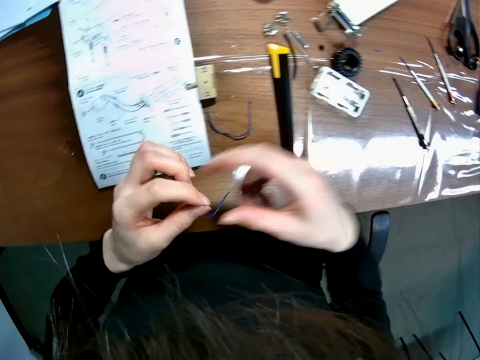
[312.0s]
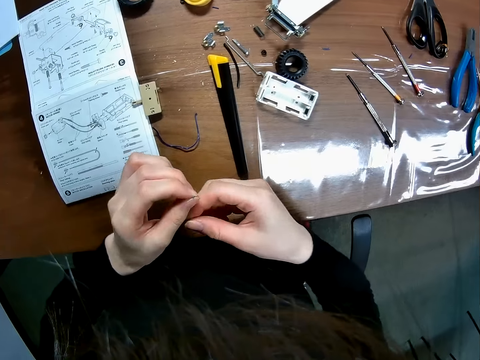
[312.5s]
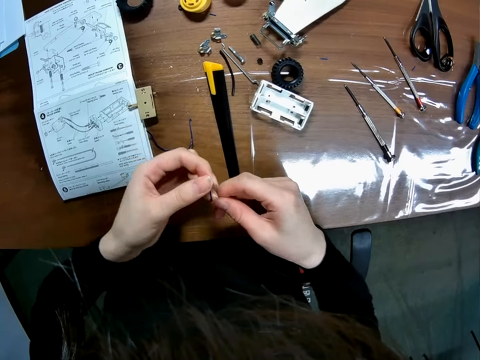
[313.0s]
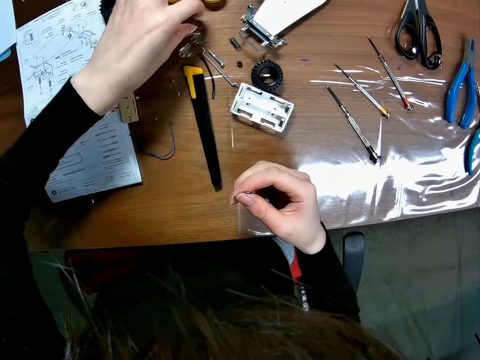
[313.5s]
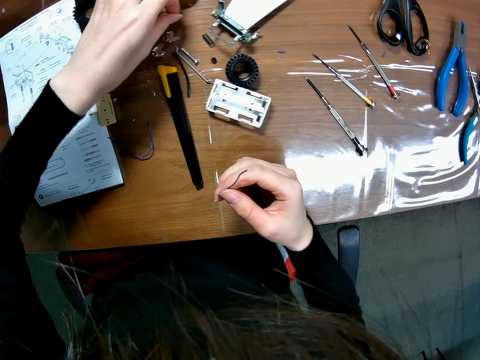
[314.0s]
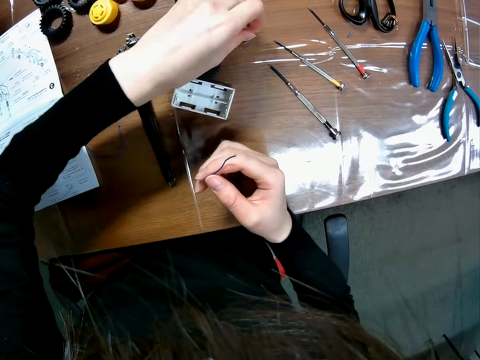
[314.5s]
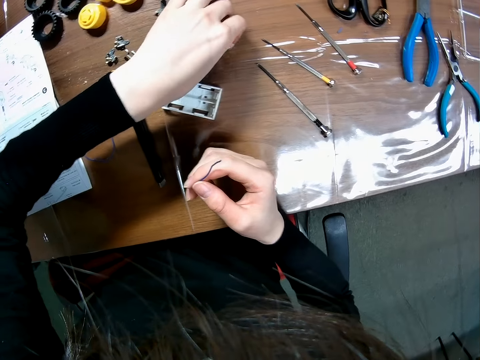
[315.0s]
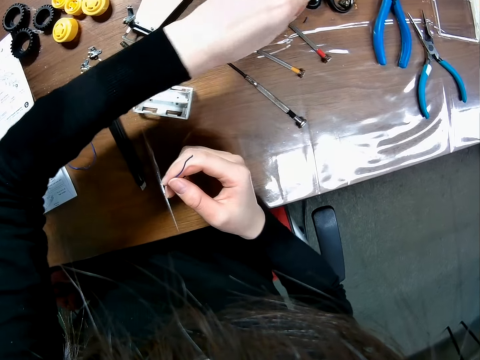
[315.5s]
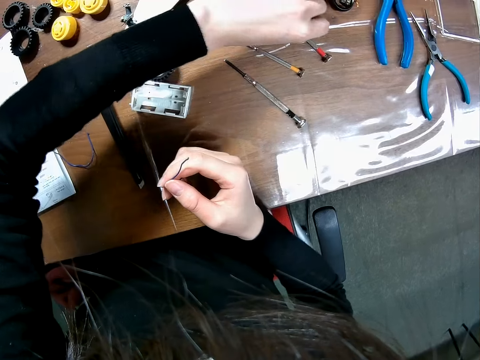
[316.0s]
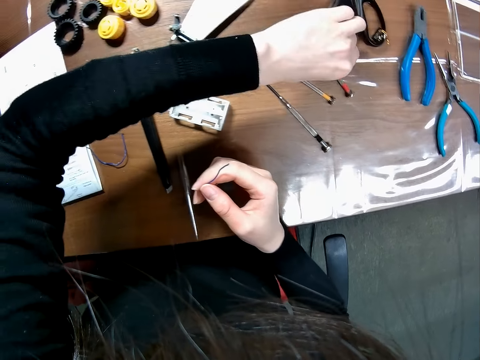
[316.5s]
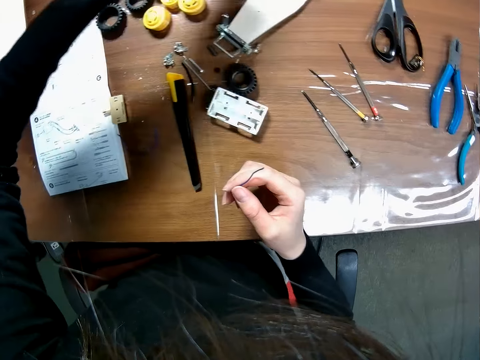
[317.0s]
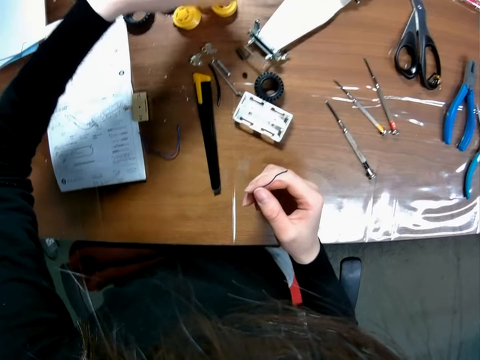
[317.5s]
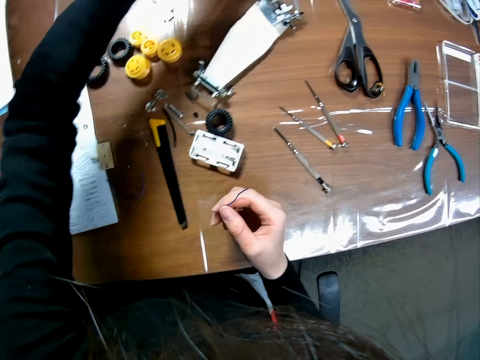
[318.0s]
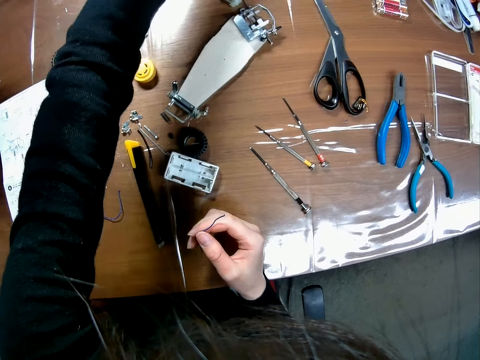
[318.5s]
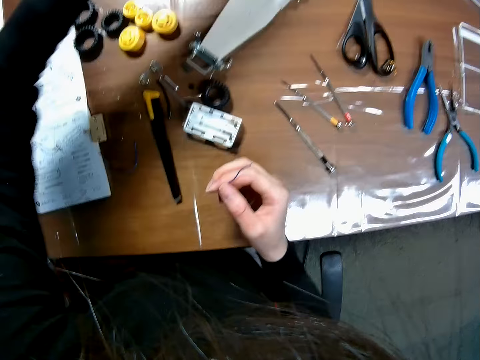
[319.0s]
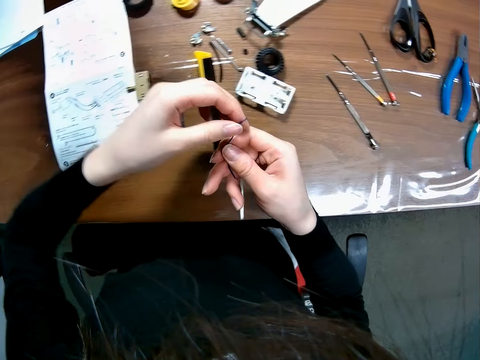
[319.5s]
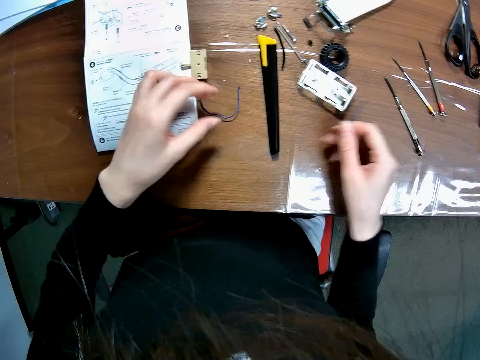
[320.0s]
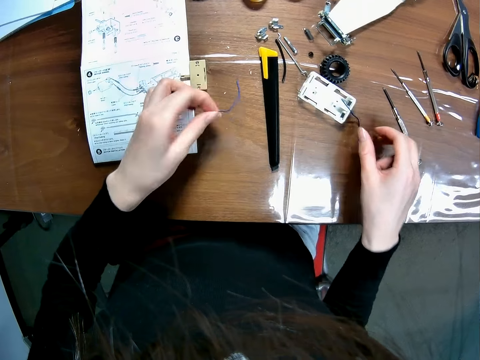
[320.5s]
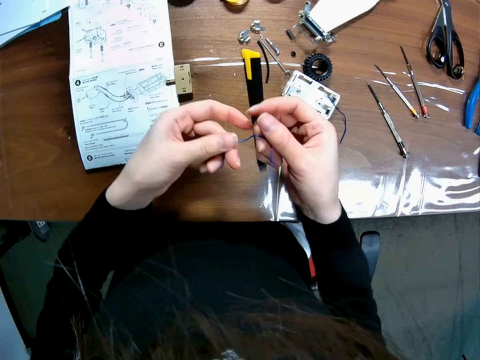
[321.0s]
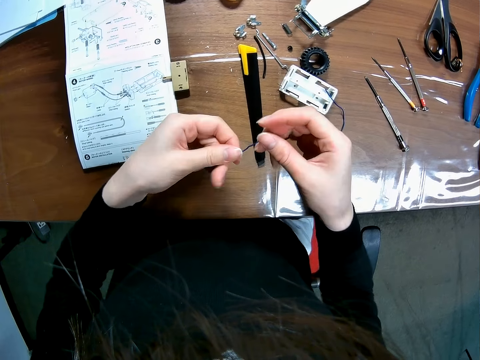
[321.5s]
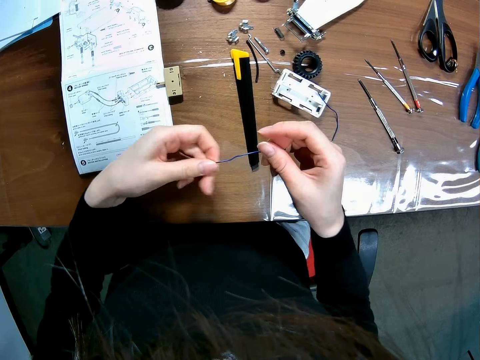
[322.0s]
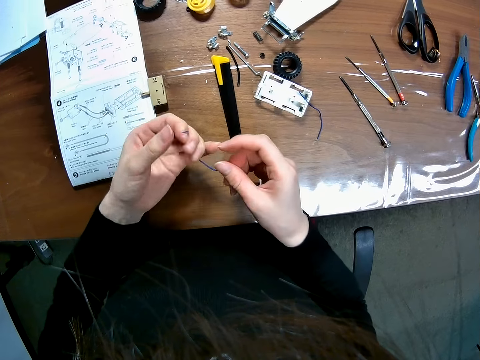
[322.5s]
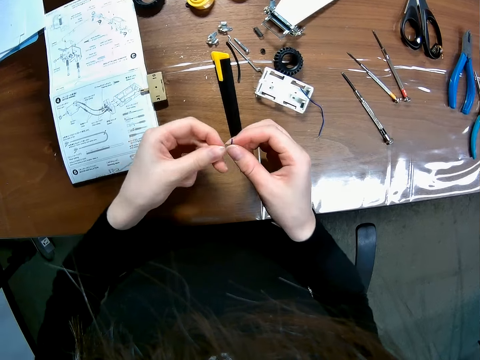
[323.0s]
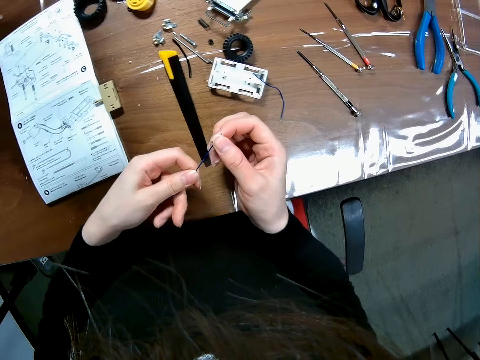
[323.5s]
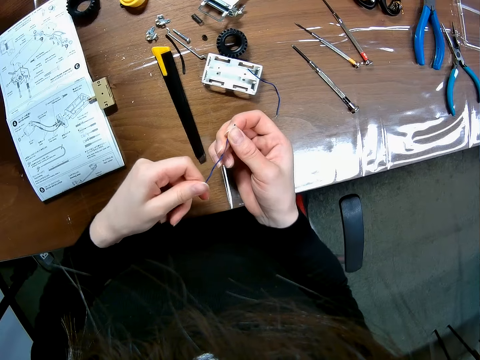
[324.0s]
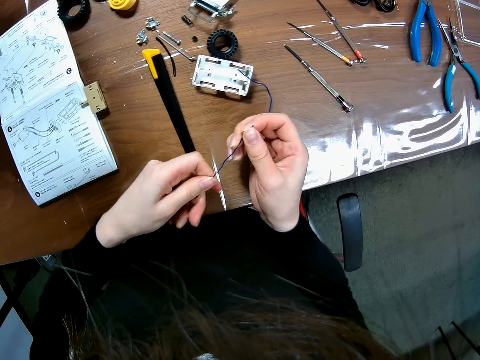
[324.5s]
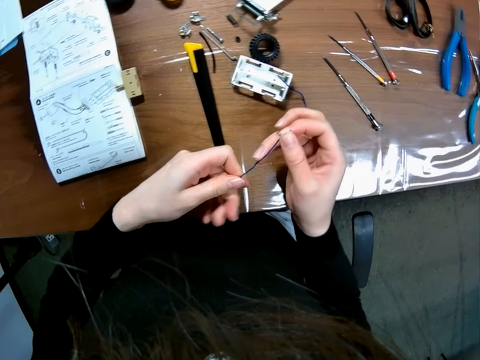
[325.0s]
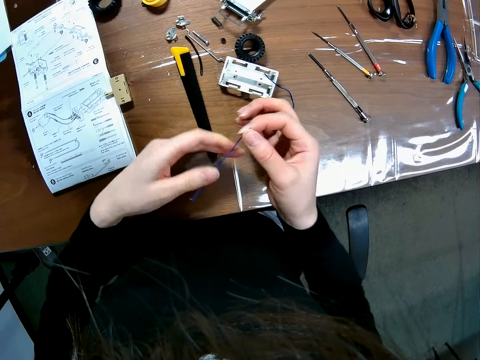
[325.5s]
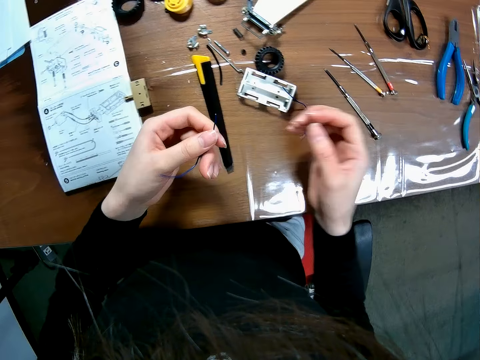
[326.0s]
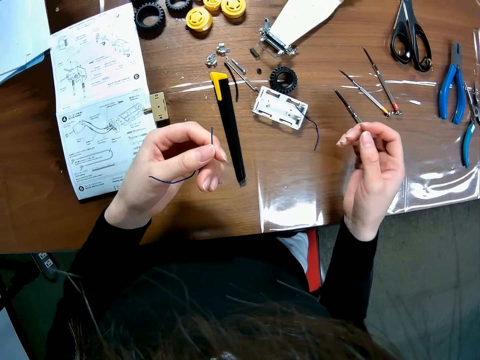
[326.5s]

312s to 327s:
The camera wearer holds the wire in the hands and adjusts the wire in his hands. He picks up a pin on the table. He picks up another pin on the table. He drops the wire on the table. He picks up another wire from the table. He stretches the wire with both hands. He straightens the wire.

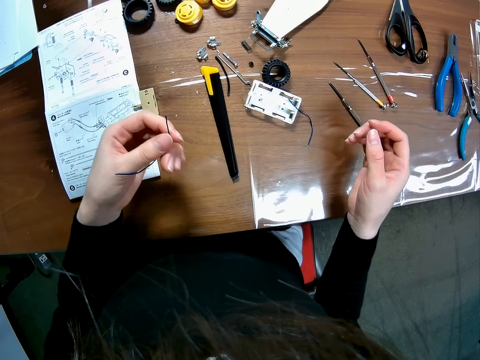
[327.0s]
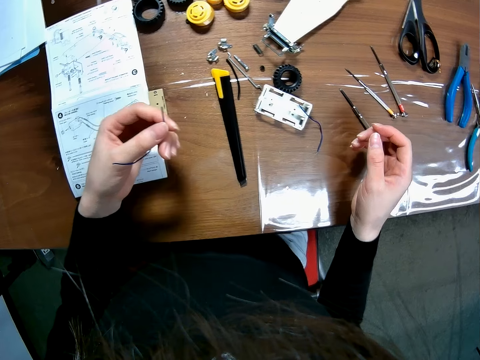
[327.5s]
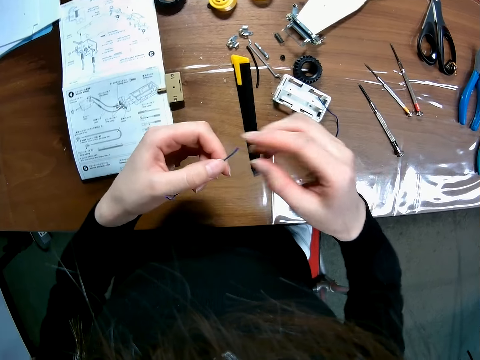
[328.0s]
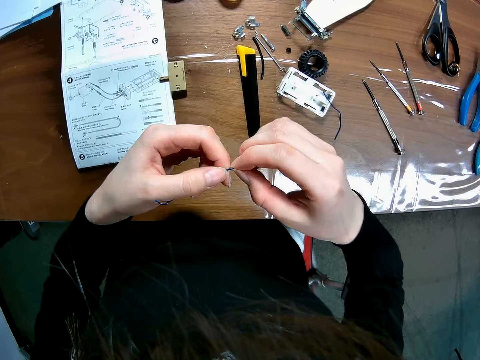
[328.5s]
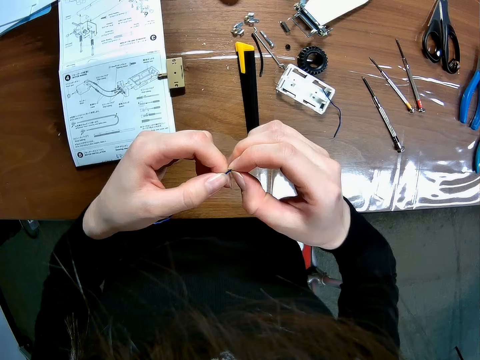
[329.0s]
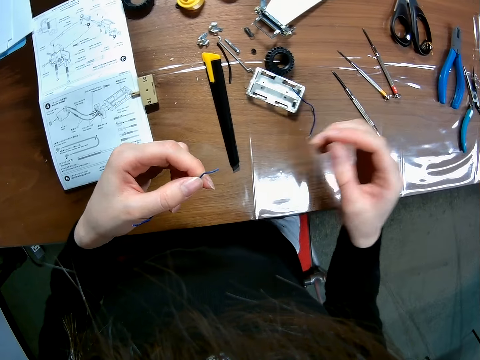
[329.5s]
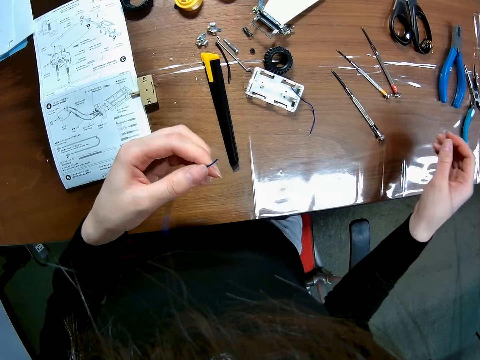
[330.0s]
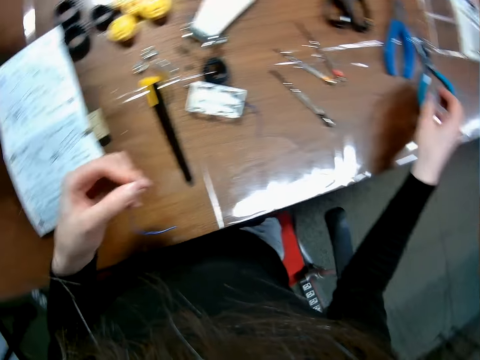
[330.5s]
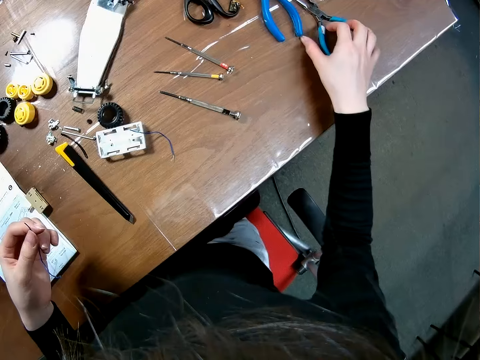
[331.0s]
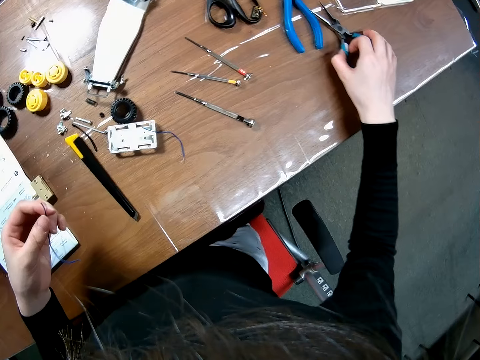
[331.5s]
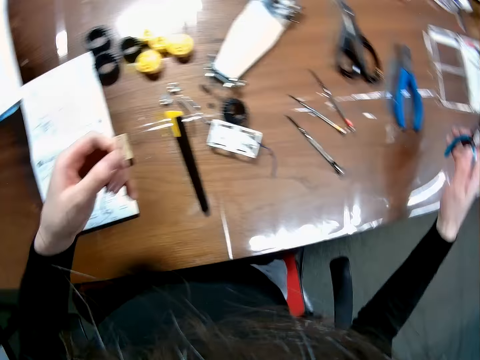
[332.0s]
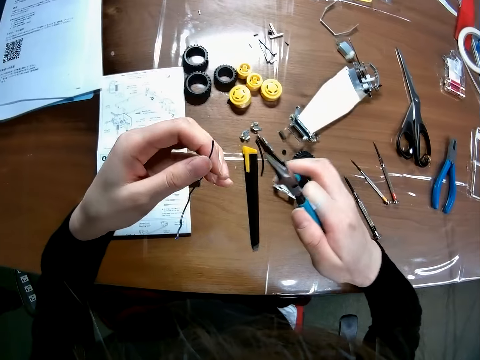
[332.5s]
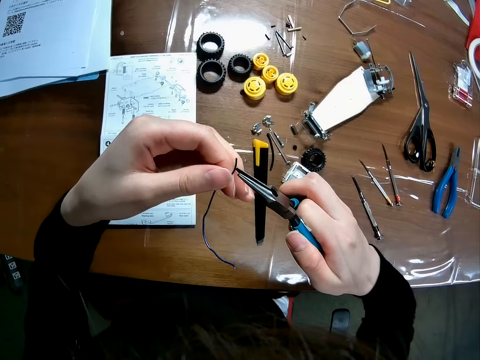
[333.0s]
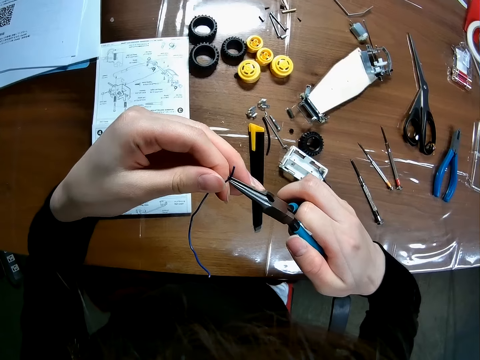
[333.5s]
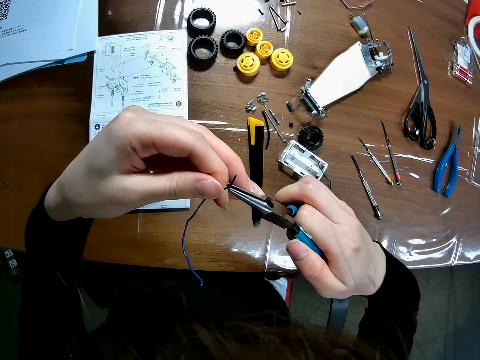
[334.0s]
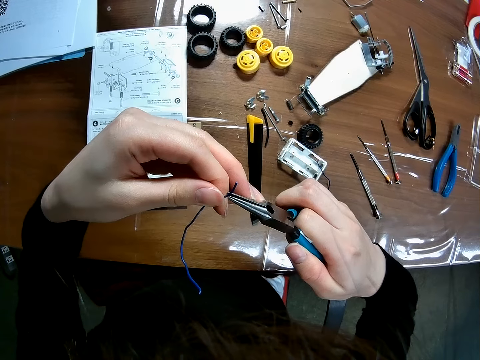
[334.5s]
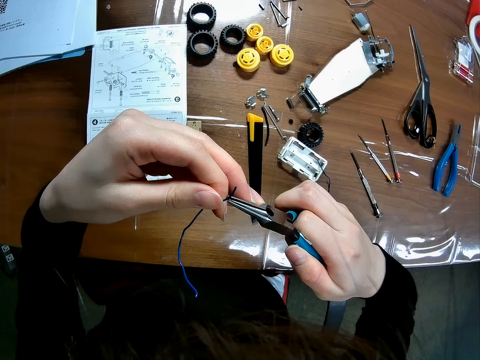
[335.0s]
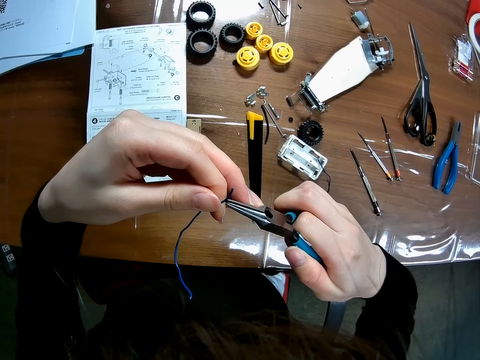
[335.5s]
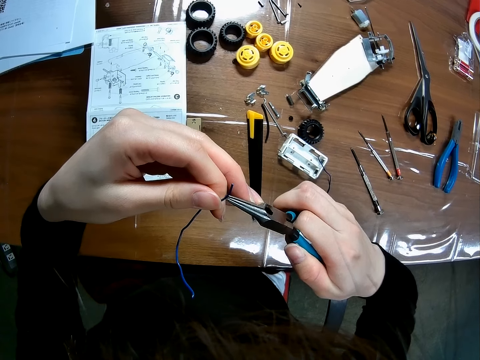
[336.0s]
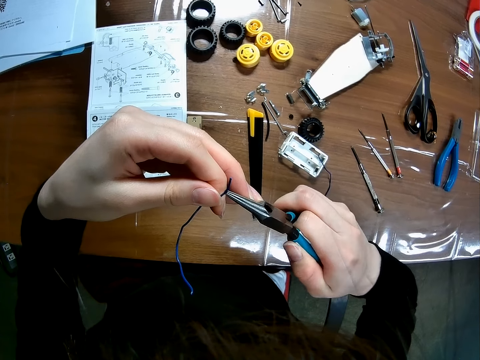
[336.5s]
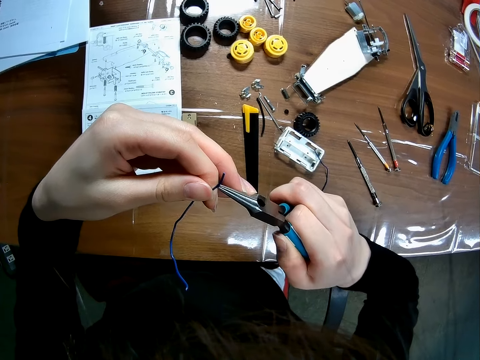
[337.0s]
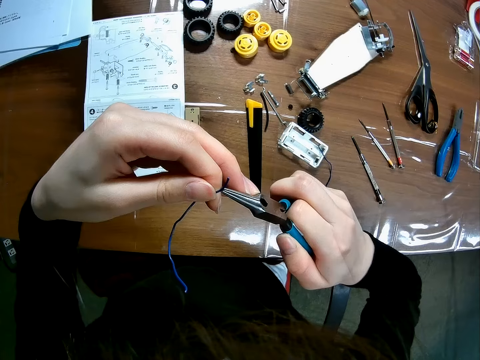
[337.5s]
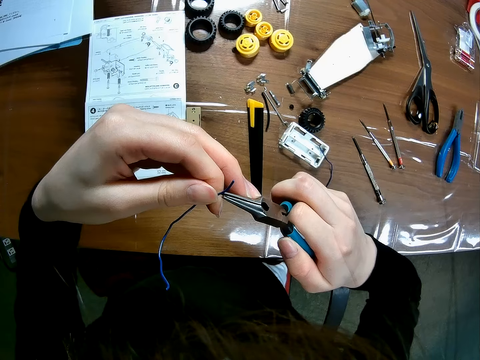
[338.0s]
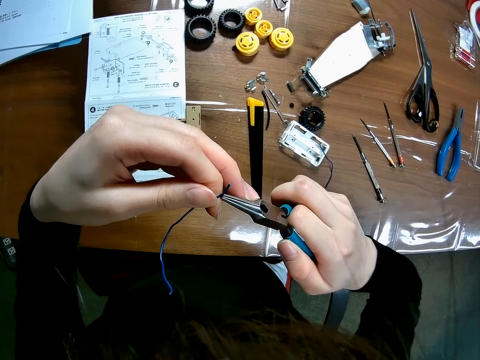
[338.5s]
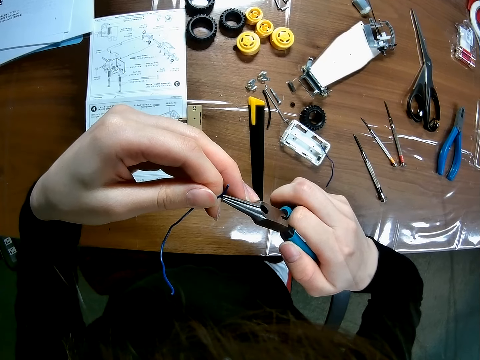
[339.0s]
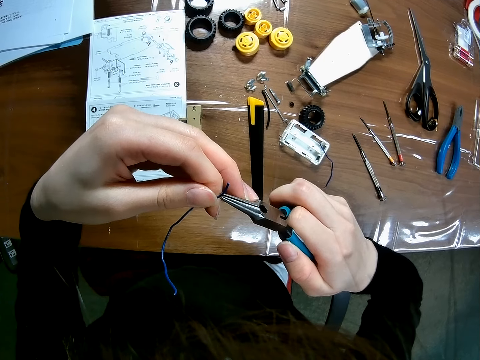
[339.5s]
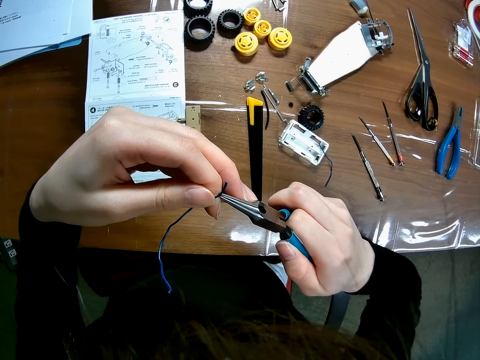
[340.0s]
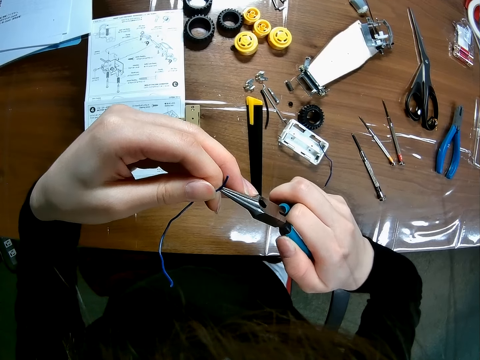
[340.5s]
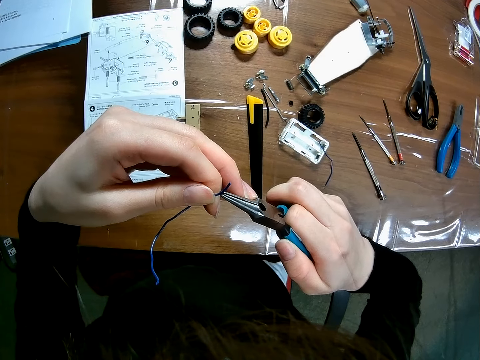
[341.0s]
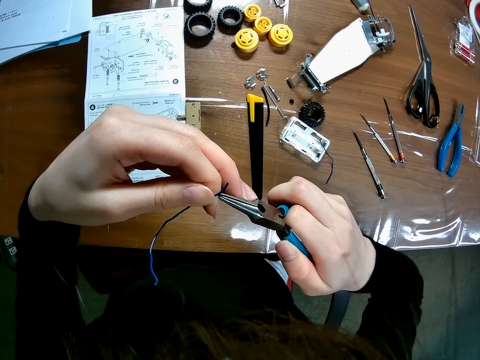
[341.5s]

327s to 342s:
The camera wearer picks up pliers from the table. They tighten the mouth of the wire with the pliers. They cut the wire with the pliers.
